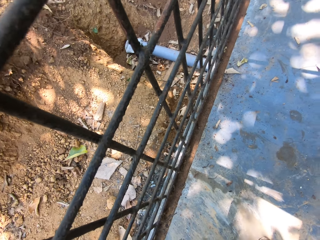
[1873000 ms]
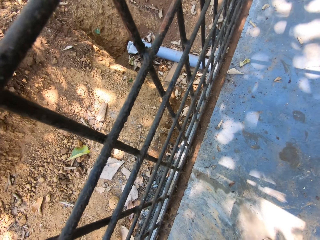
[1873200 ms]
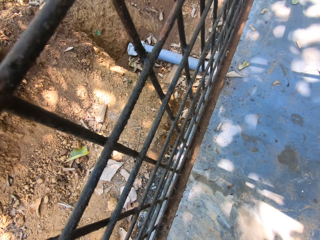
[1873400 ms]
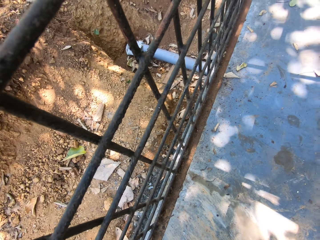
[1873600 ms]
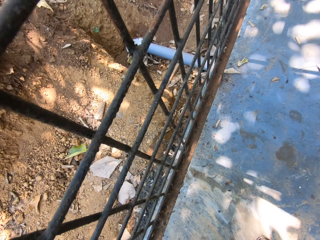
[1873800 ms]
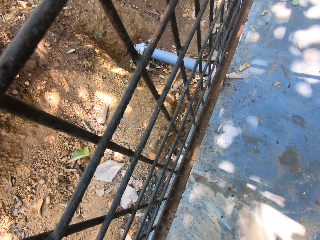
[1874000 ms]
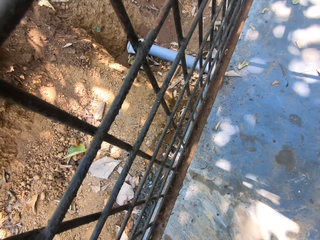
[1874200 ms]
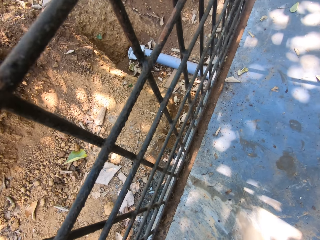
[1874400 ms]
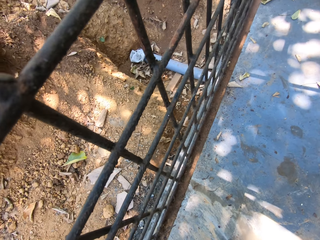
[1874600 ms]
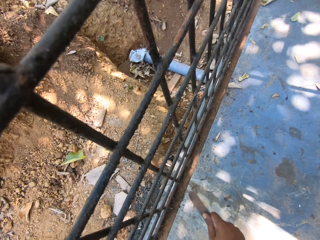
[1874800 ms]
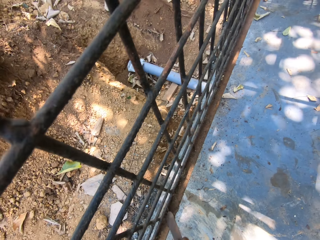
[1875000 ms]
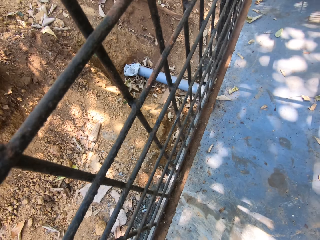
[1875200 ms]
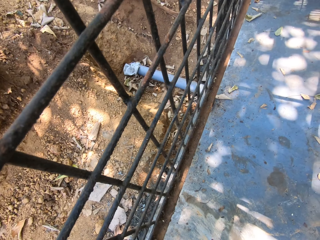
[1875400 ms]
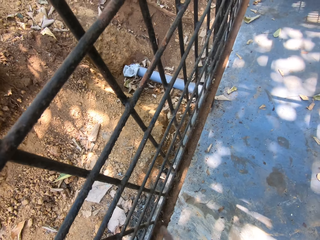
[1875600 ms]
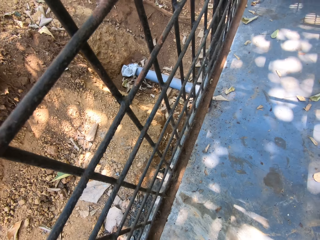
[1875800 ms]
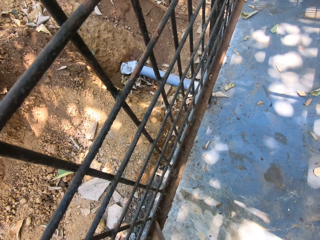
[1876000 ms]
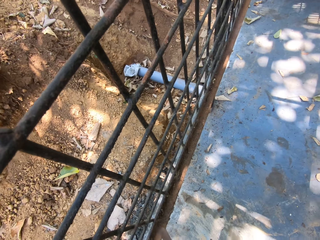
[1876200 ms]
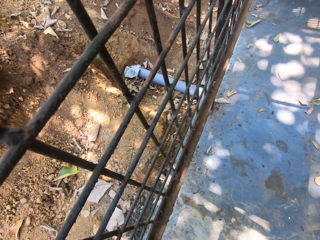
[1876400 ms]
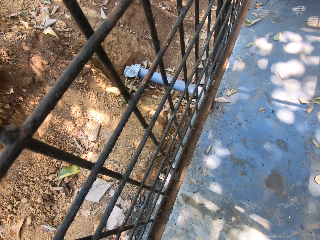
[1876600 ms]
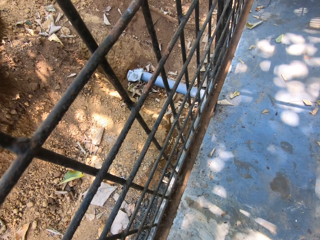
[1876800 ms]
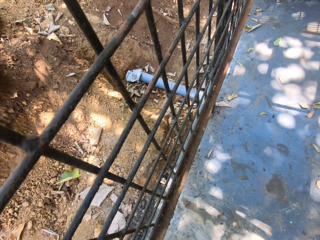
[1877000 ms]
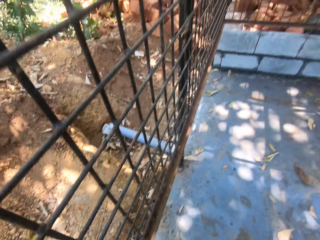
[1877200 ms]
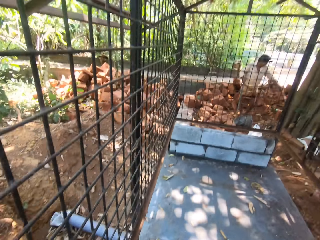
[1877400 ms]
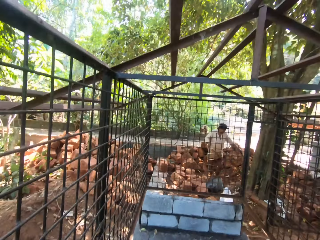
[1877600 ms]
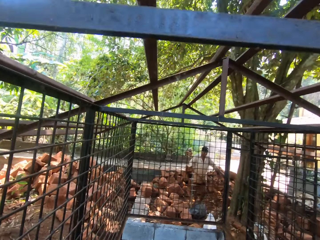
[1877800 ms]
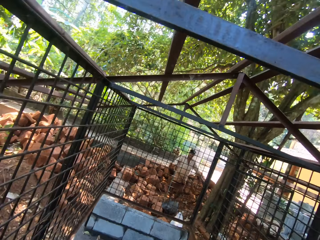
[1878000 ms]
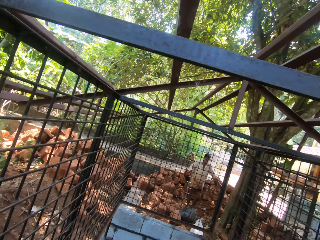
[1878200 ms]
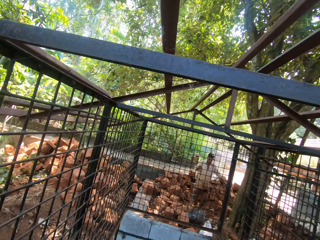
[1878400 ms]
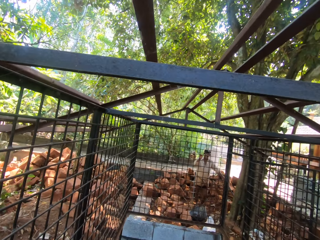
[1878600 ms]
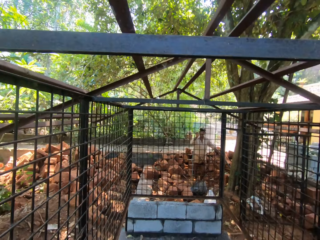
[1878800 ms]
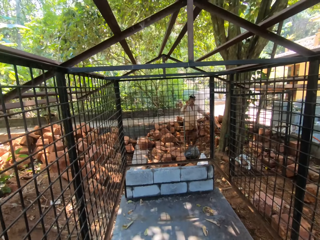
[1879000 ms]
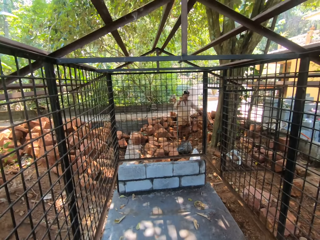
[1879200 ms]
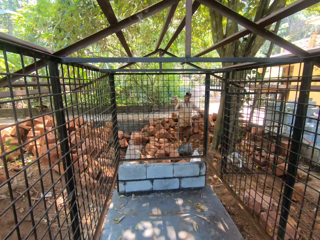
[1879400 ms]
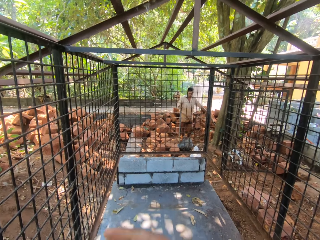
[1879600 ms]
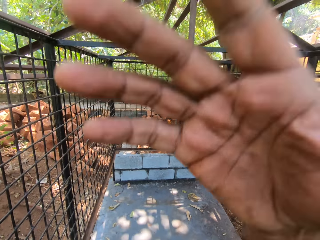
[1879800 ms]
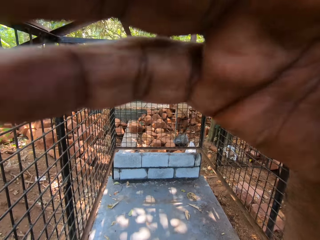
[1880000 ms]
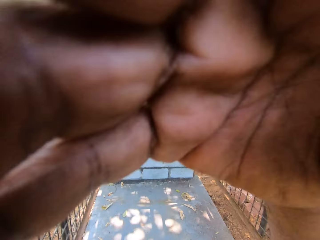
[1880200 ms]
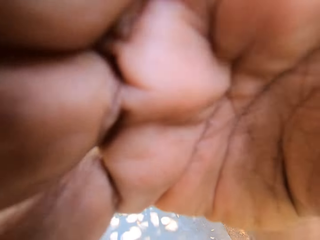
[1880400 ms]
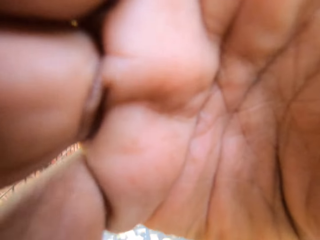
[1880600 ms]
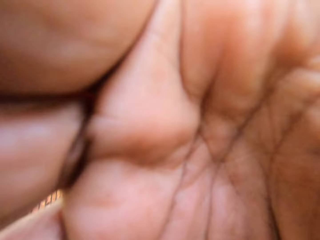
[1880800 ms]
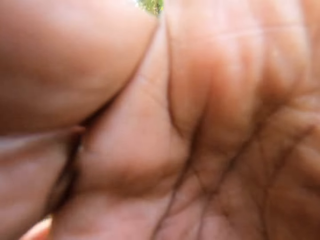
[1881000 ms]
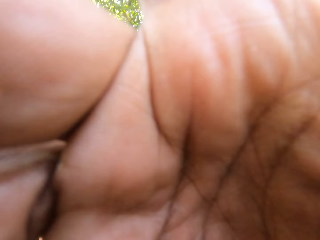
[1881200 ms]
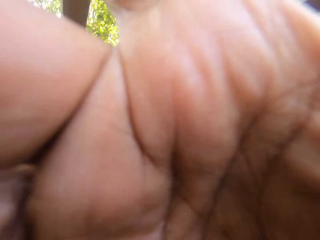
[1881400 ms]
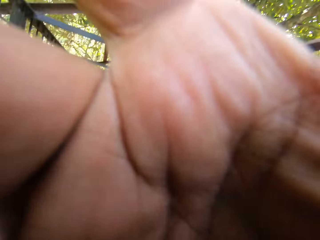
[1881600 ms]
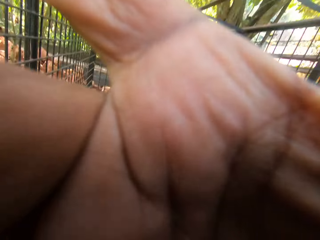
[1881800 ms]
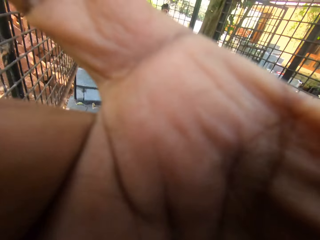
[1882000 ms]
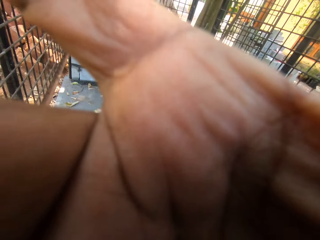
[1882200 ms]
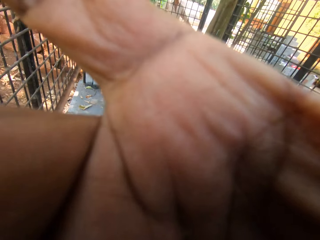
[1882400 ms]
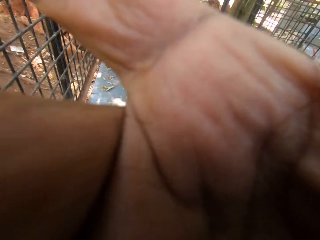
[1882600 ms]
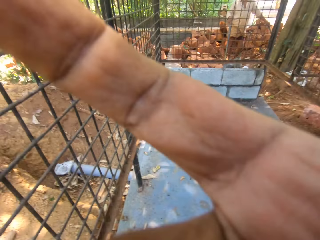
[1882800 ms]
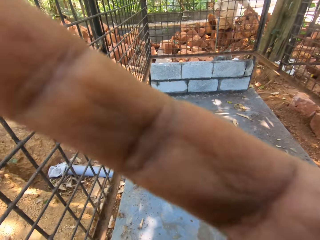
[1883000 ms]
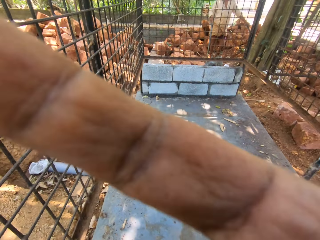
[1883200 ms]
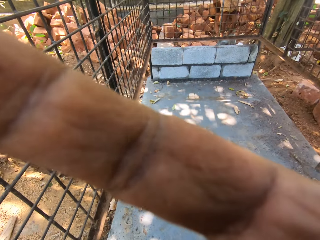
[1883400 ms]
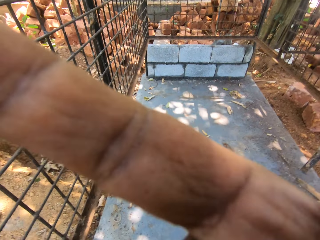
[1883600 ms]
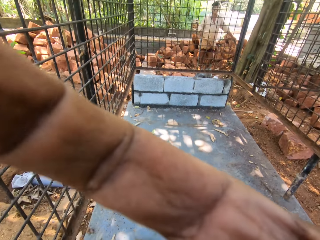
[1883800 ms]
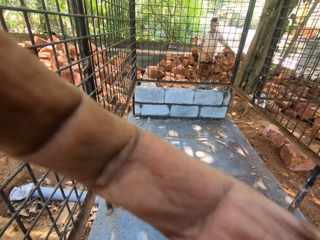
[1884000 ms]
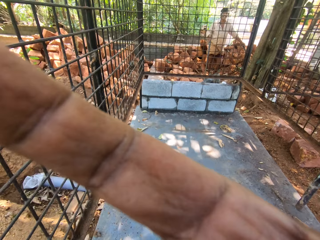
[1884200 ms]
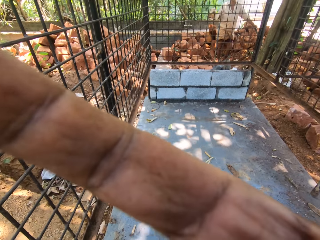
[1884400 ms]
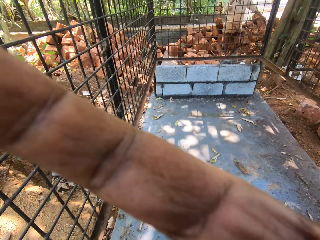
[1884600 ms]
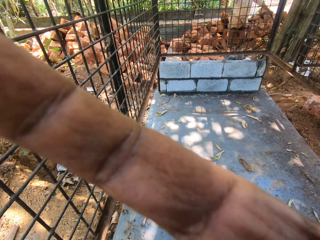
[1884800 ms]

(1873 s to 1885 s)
The camera wearer looks around and interacts with a man. They hold the camera and adjust the camera.

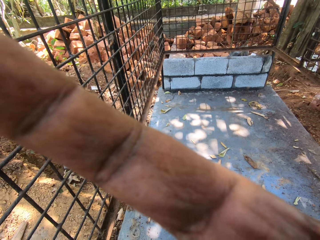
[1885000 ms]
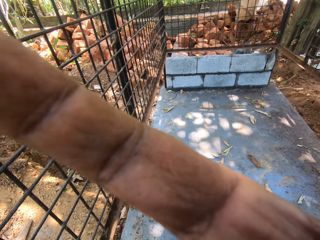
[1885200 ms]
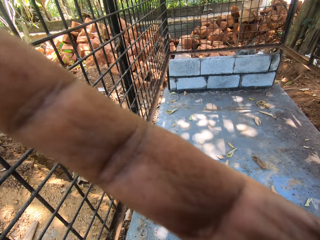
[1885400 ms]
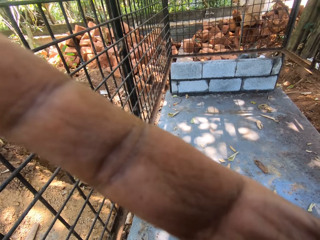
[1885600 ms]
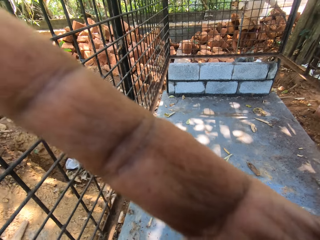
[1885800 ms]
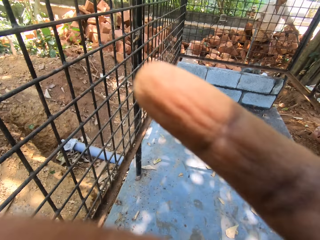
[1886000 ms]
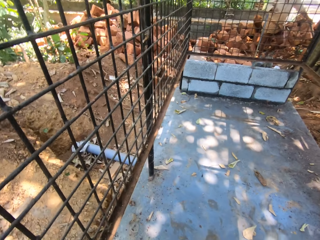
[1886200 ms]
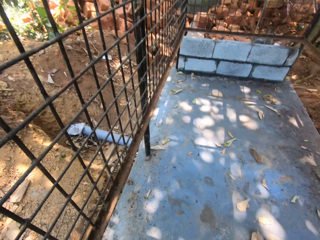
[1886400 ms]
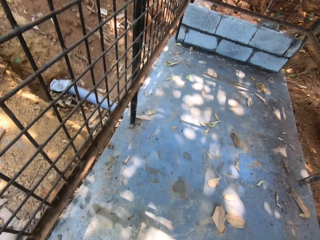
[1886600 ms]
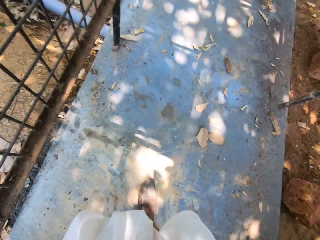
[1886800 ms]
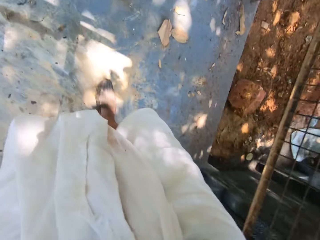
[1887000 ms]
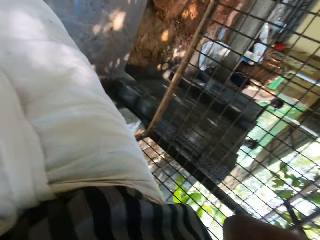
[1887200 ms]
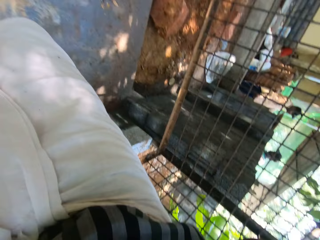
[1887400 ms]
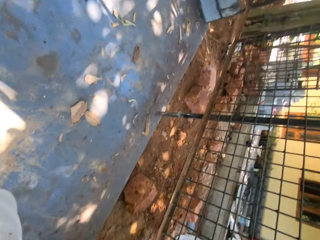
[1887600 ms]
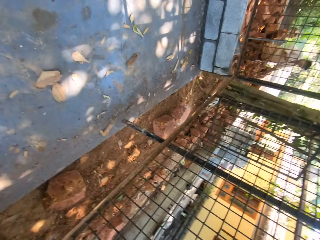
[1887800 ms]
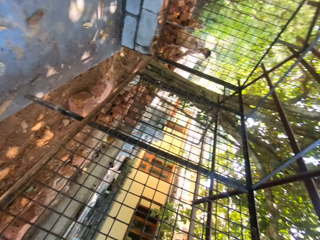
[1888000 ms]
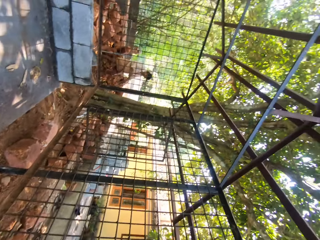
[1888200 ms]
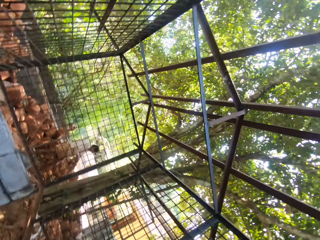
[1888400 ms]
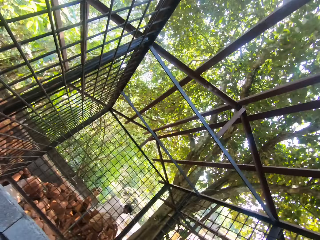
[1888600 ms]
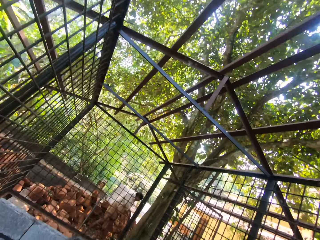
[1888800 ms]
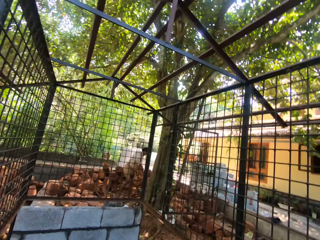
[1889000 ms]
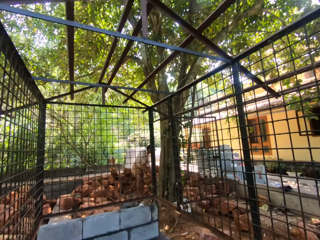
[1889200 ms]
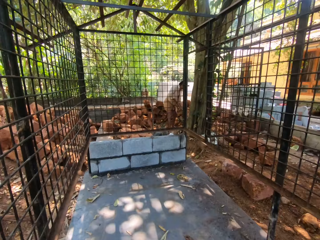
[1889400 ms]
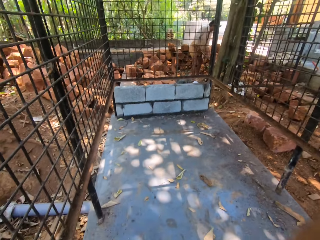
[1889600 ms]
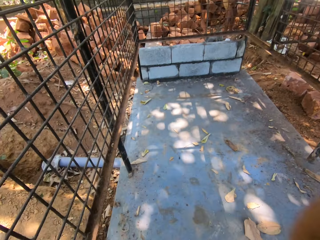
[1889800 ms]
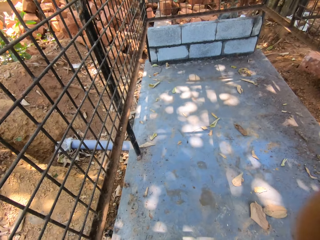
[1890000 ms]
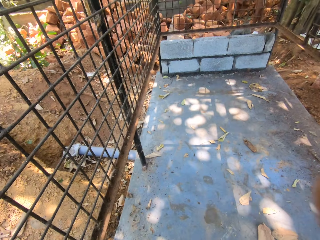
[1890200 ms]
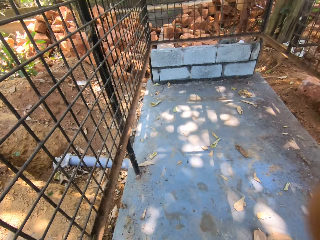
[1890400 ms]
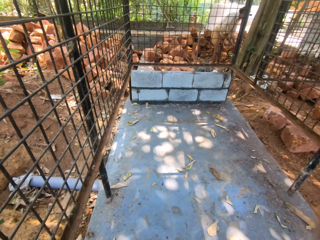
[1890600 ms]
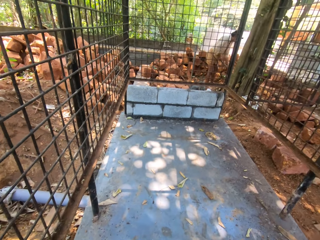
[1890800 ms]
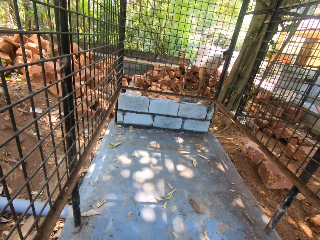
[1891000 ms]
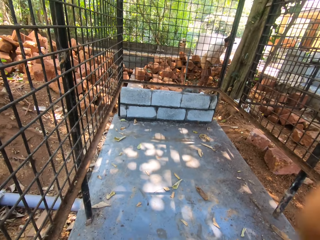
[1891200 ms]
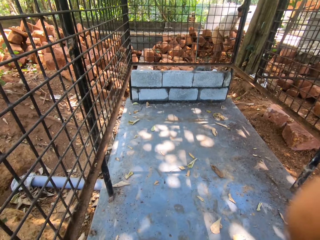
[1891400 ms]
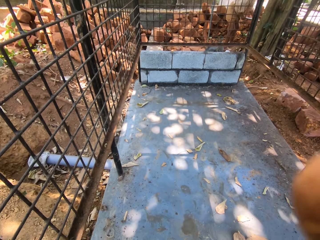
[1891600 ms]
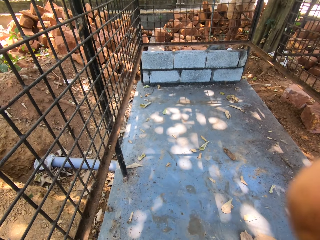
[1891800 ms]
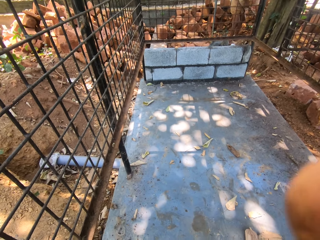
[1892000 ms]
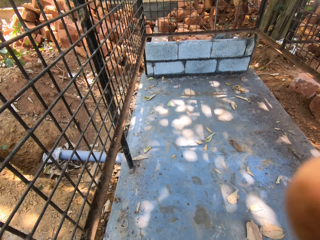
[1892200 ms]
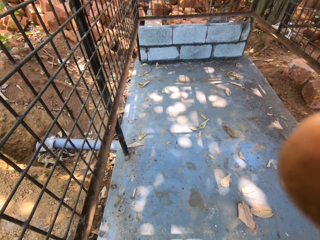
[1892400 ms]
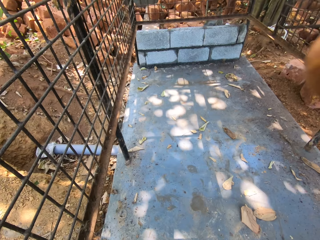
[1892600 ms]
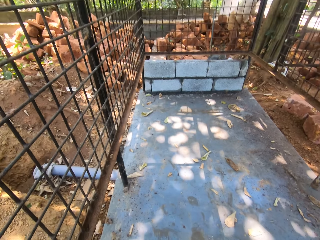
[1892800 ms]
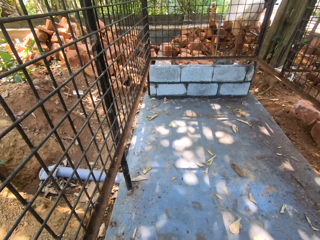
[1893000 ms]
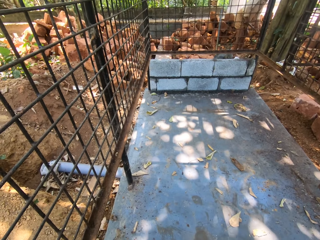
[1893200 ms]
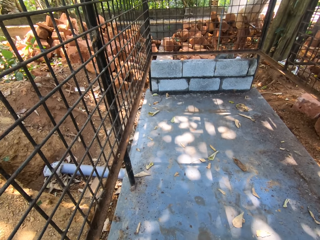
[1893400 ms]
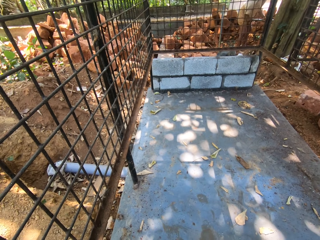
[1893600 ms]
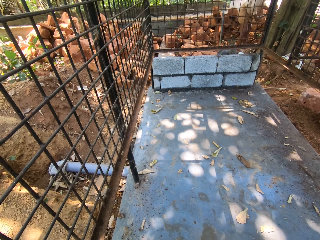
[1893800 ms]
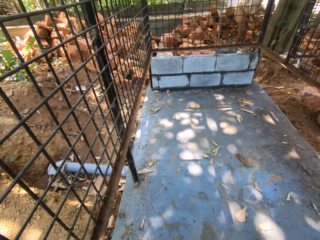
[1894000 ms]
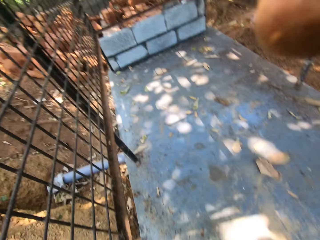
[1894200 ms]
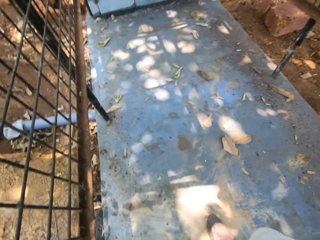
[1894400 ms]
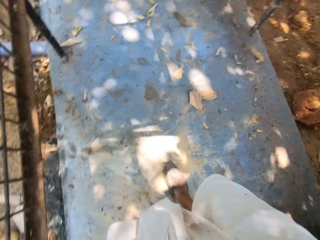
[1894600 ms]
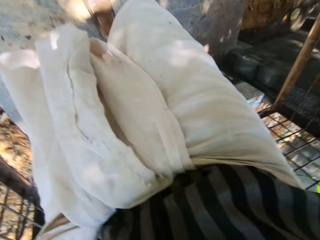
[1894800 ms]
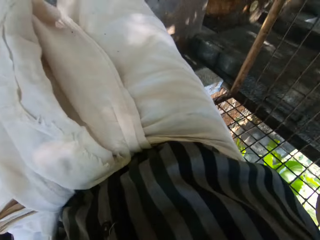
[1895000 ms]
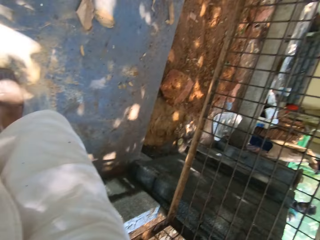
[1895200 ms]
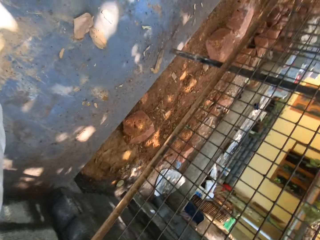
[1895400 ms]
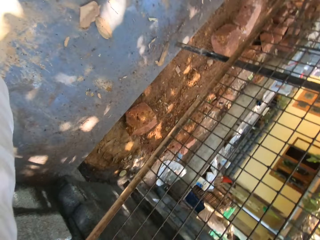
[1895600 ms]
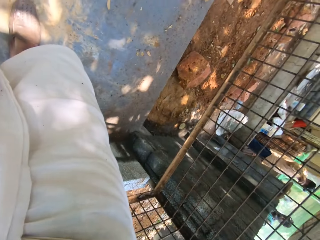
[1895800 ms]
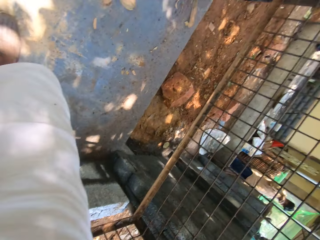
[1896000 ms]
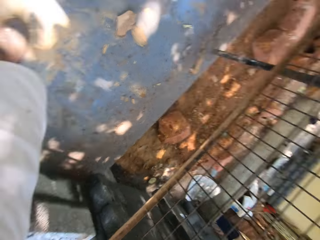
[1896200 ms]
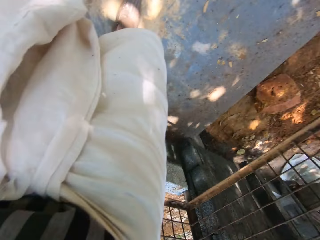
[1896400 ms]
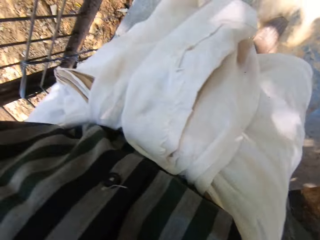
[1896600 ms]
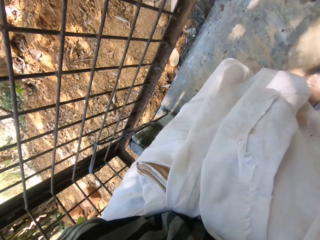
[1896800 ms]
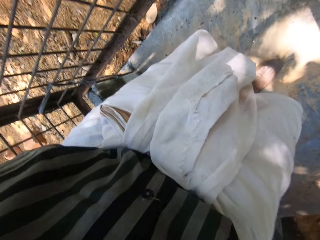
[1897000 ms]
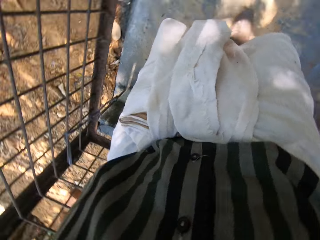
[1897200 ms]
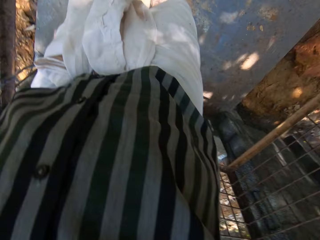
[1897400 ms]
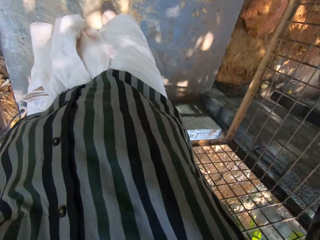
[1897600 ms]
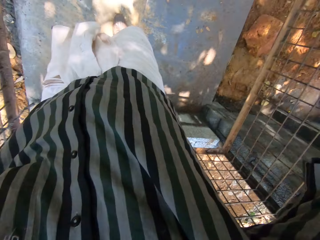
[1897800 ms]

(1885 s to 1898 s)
The camera wearer adjusts the camera. They look around the wire mesh cage. They adjust the camera.
